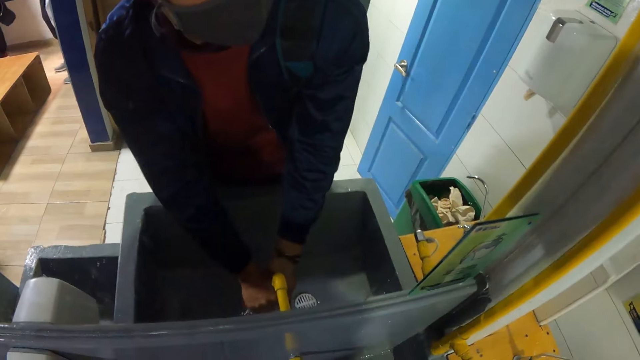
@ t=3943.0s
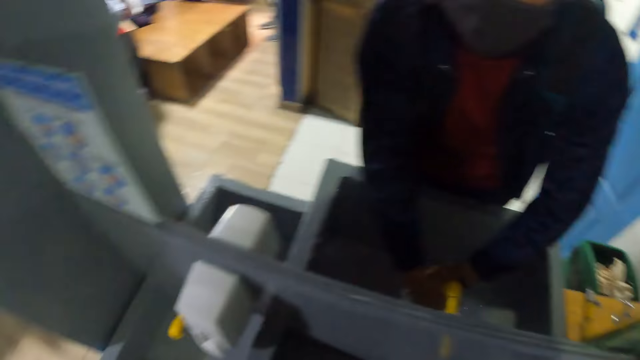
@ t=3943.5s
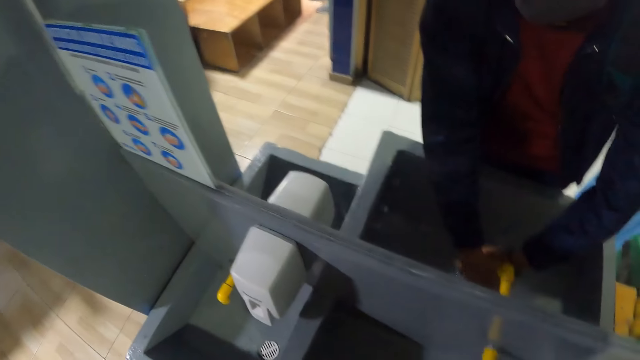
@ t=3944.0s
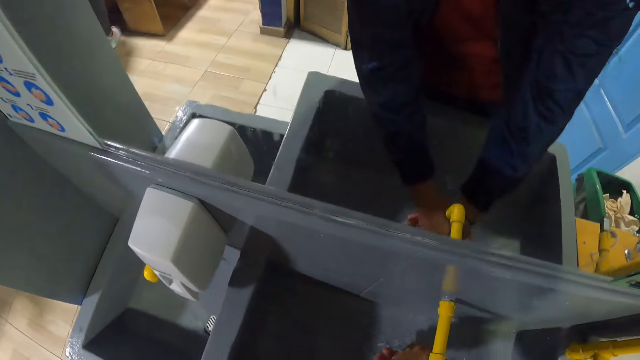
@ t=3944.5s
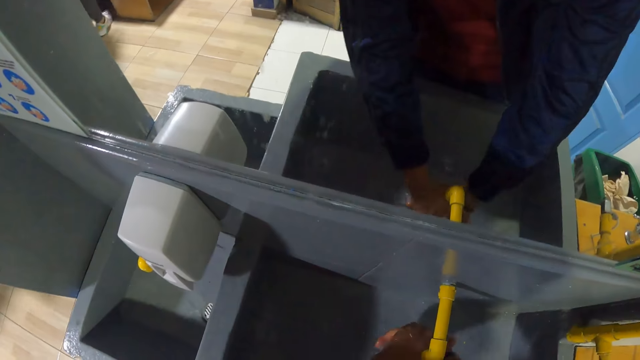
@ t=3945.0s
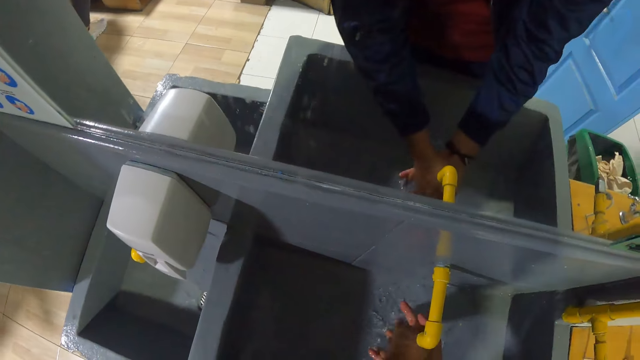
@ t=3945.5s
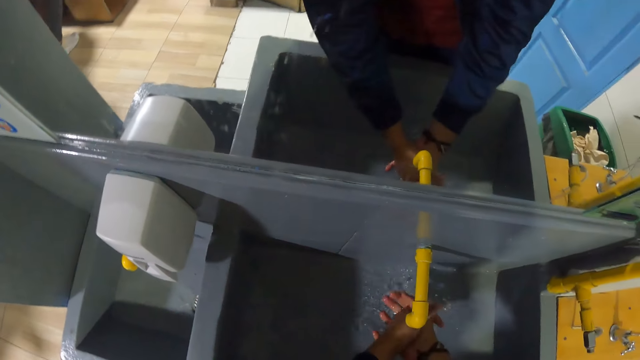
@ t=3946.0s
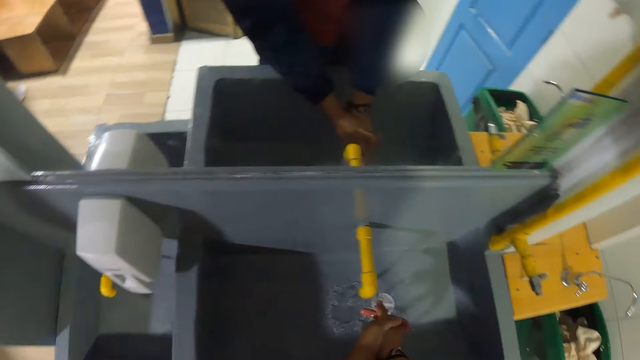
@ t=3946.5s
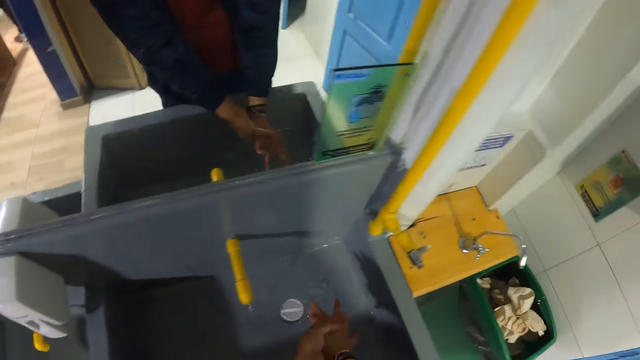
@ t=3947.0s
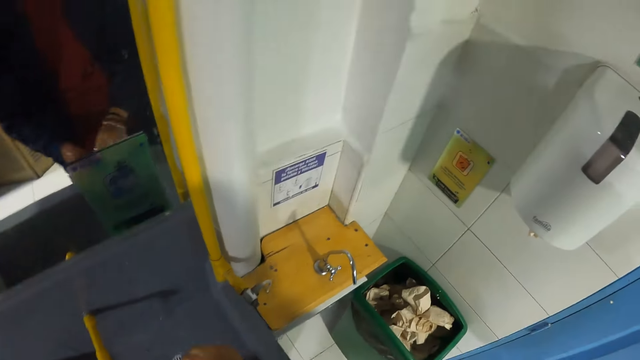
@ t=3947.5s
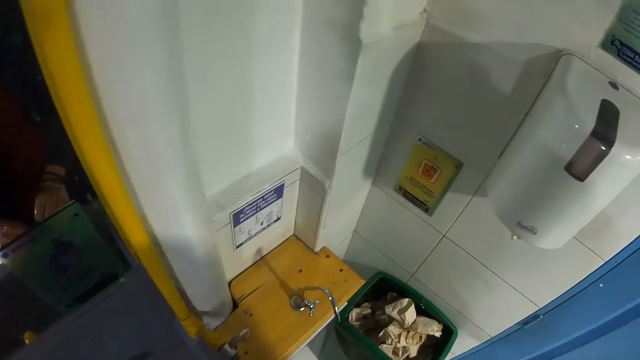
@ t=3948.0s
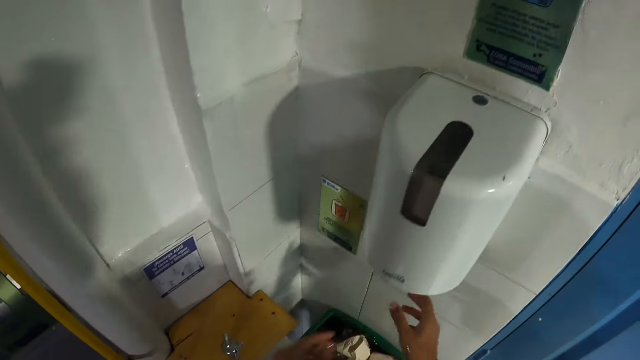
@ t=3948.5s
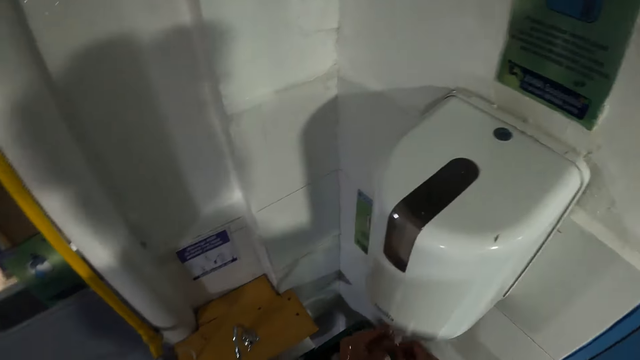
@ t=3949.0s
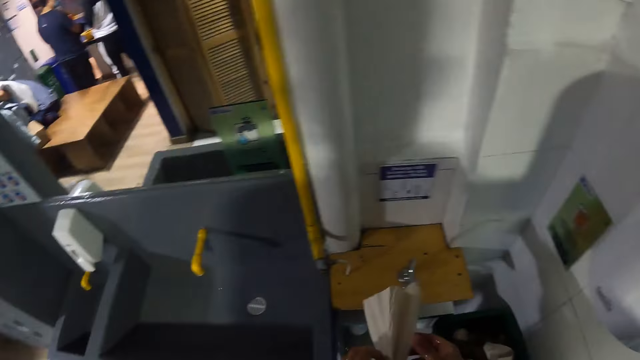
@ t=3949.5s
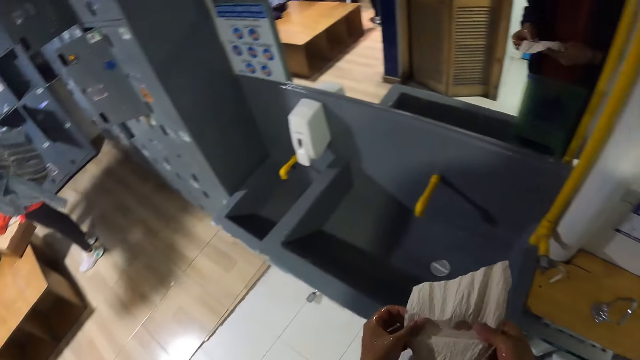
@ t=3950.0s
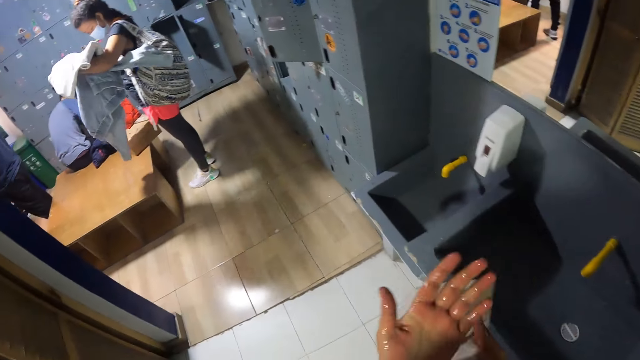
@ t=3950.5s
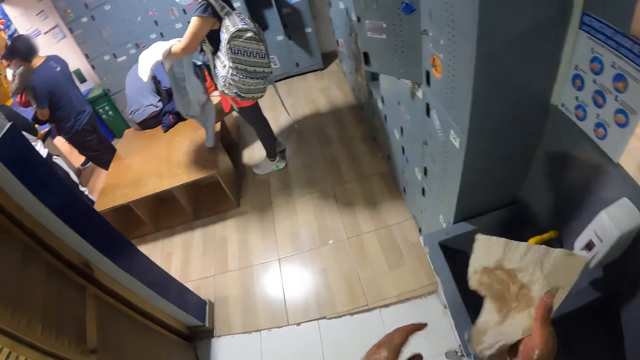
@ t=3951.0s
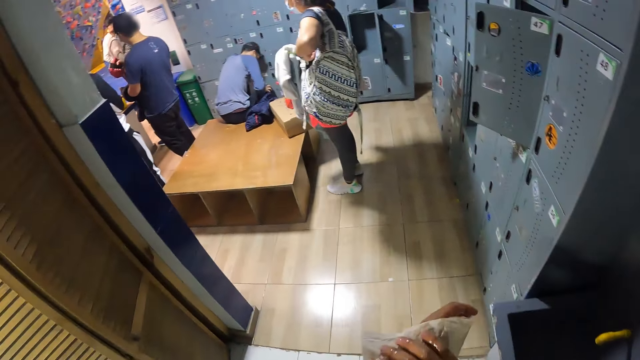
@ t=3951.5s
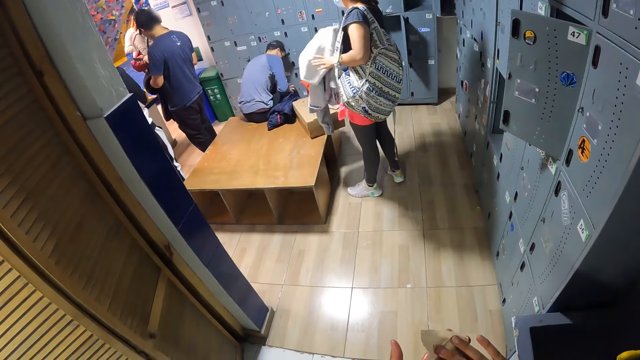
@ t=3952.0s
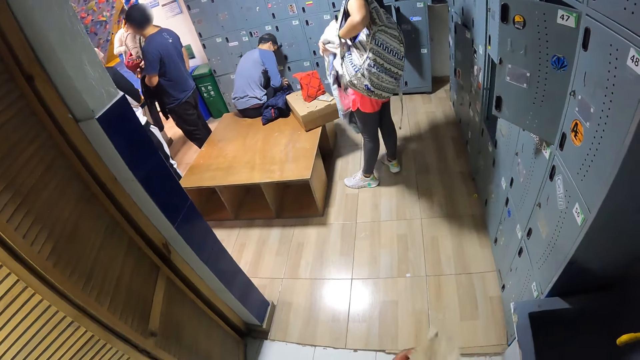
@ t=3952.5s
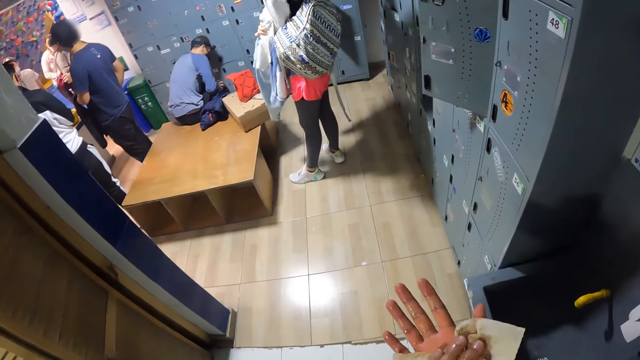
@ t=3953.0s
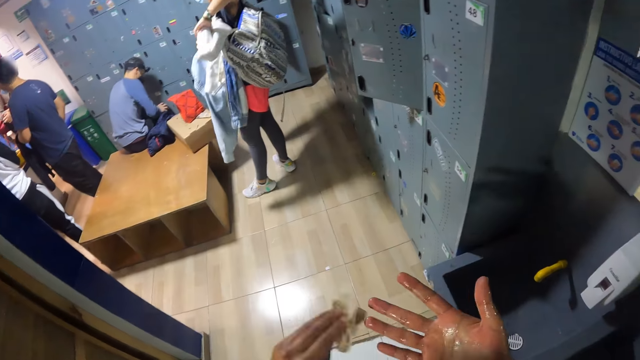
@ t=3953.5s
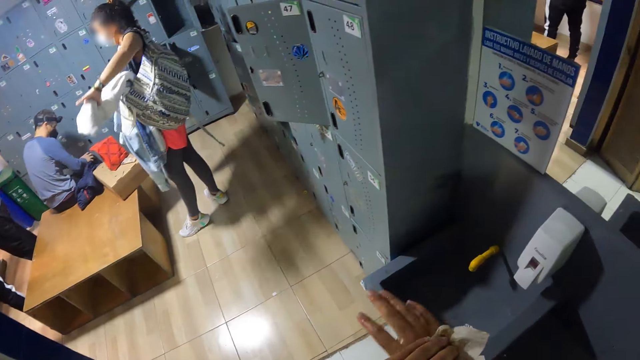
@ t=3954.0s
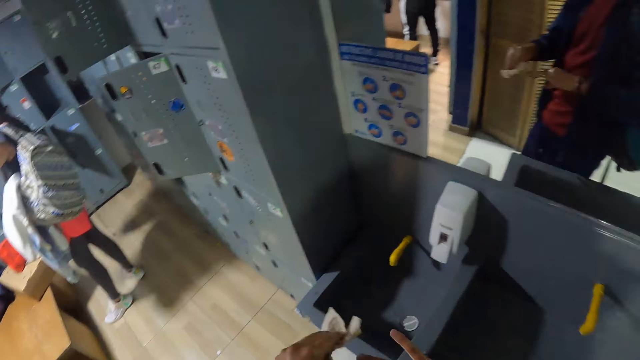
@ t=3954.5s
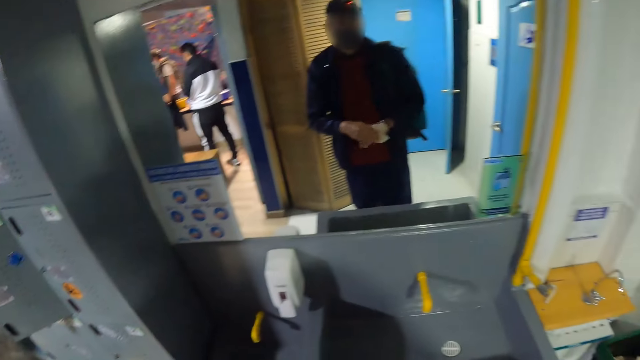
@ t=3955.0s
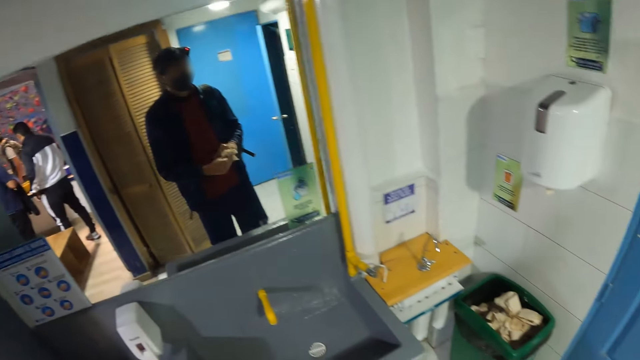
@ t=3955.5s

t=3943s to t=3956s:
The camera wearer takes a tissue from a toilet roll dispenser with both hands. He cleans his left hand with the tissue in his right hand. He moves the tissue from his right hand to his left hand. He cleans his right hand with the tissue in his left hand.

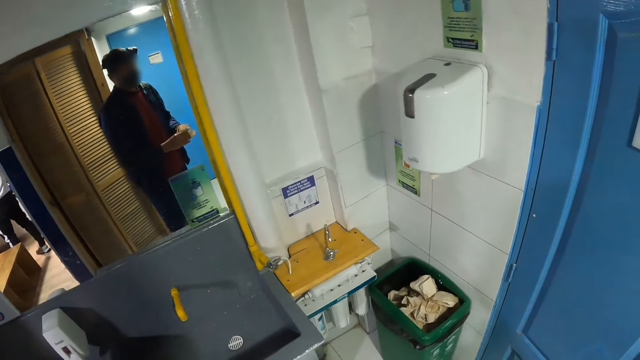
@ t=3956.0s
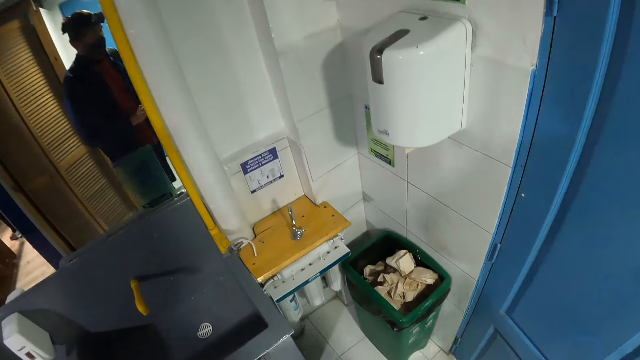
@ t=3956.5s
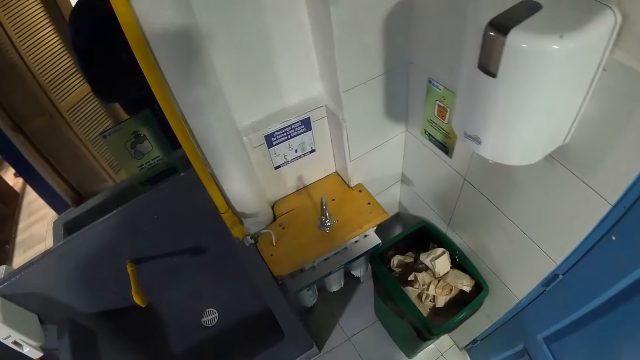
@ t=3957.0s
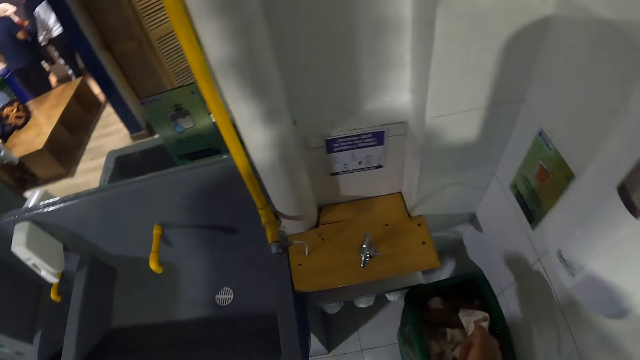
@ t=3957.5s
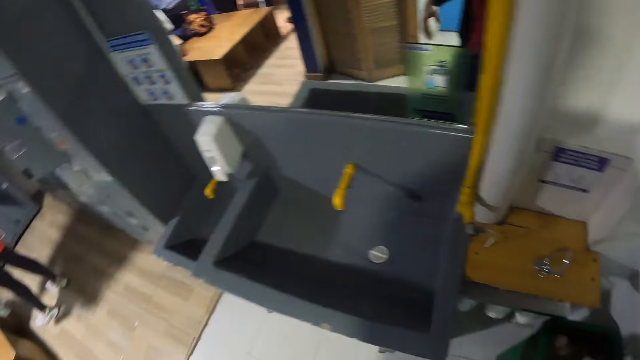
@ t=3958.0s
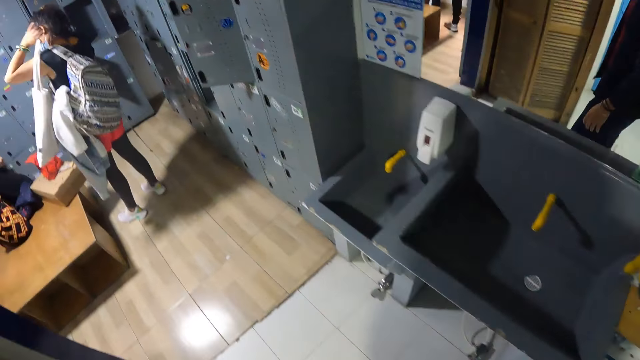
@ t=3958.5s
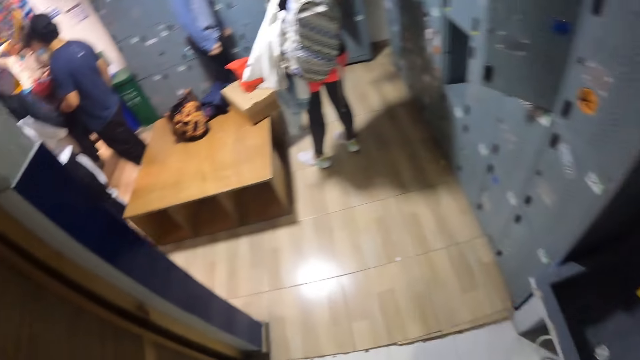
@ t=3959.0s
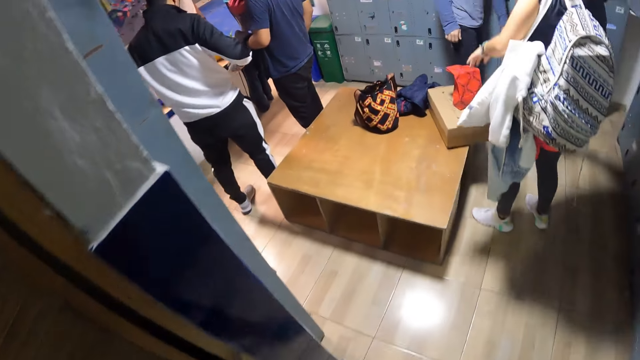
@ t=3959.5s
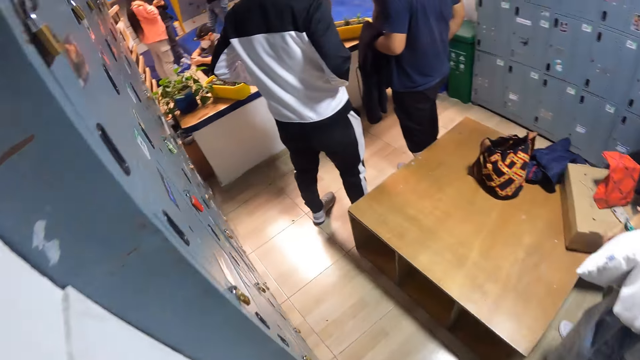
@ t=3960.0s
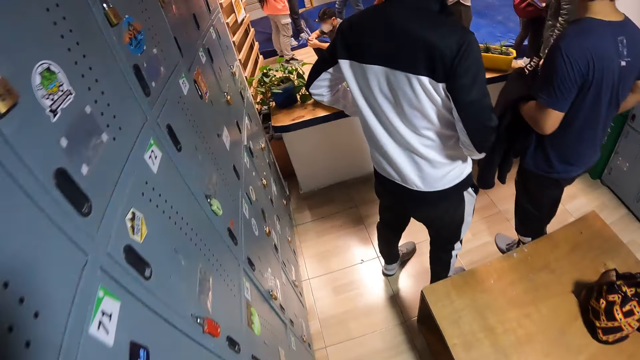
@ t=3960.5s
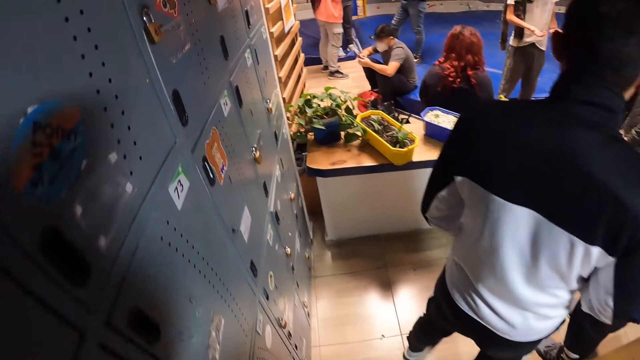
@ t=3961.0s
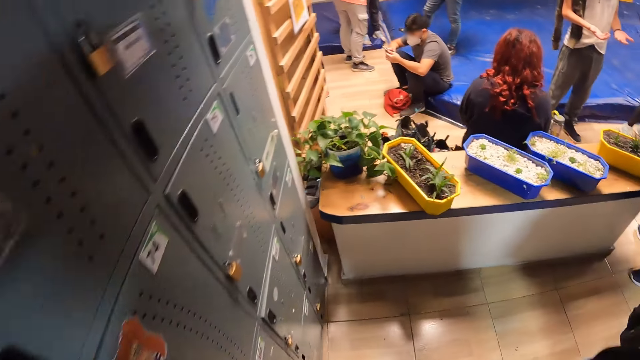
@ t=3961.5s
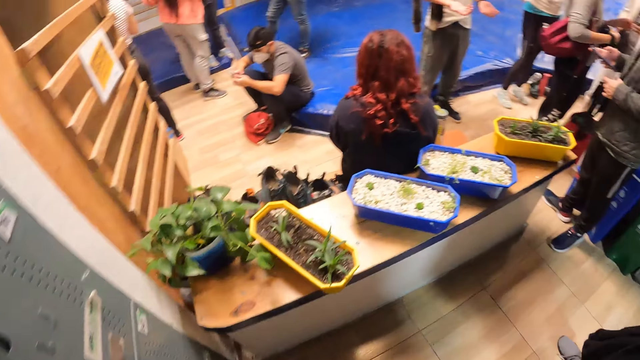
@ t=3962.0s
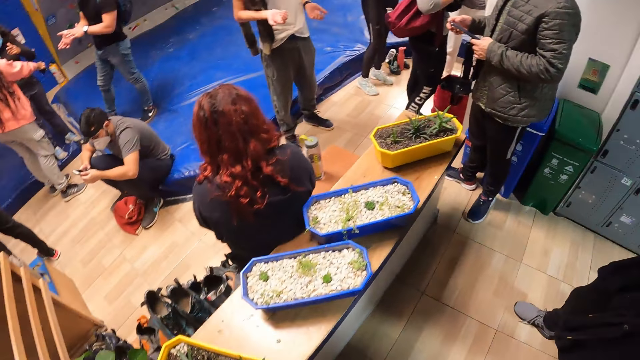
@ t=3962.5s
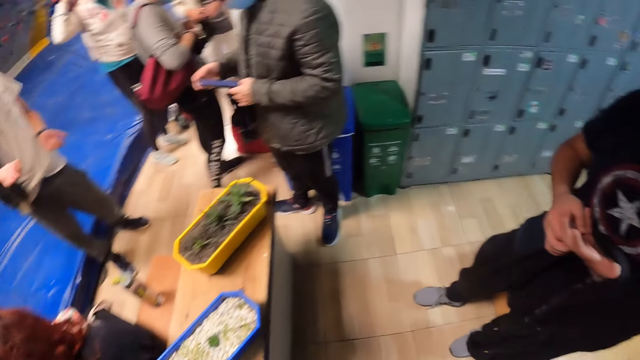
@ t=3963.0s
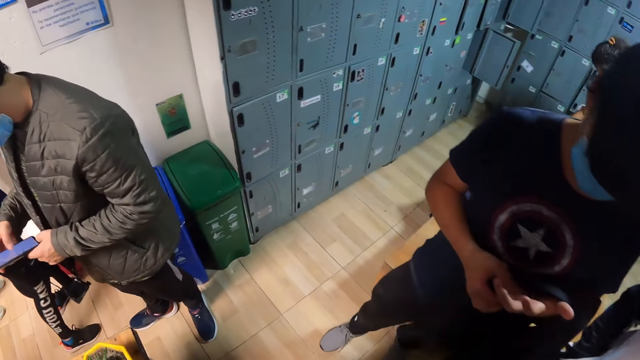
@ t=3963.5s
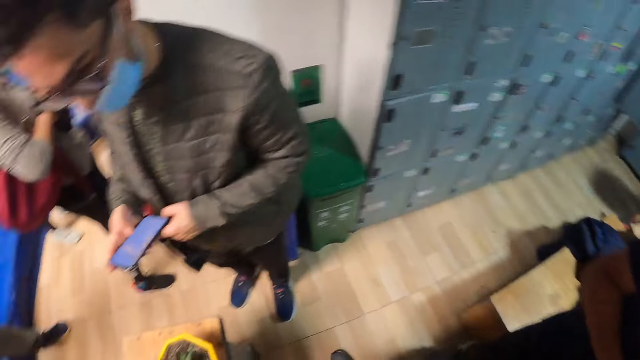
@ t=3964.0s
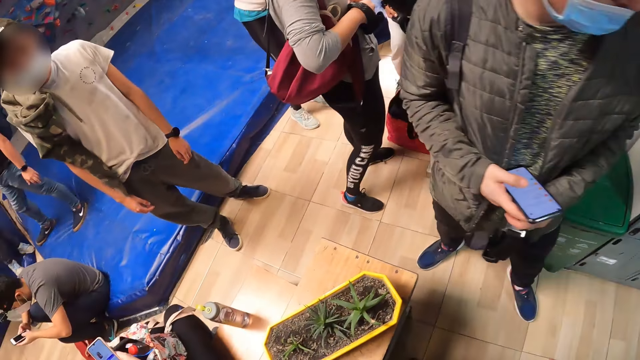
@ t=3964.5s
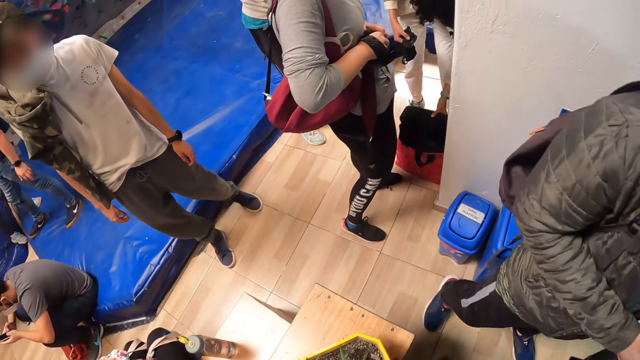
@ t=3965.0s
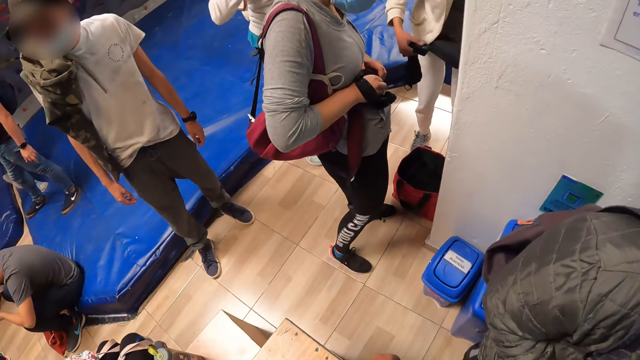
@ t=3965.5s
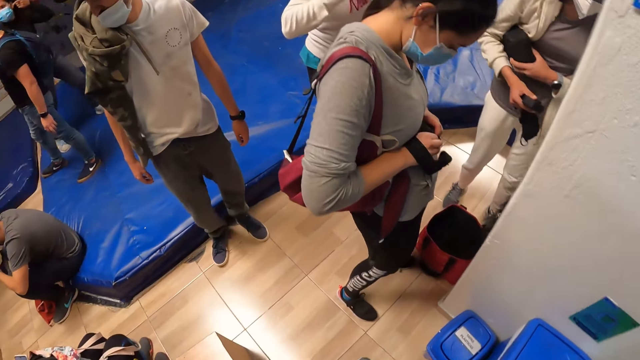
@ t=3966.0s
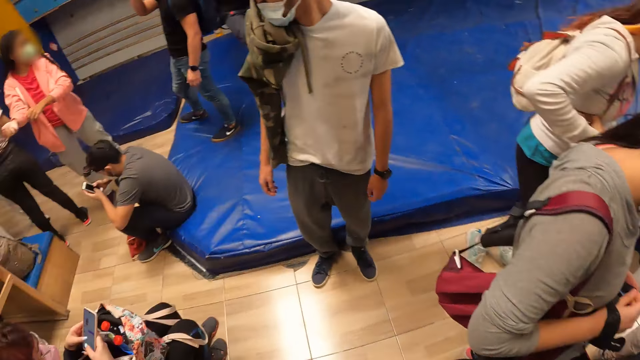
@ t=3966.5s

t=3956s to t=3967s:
The camera wearer drops the tissue in a recycle bin on the floor with his right hand. He leaves the restroom. A man holds a phone with both hands.
